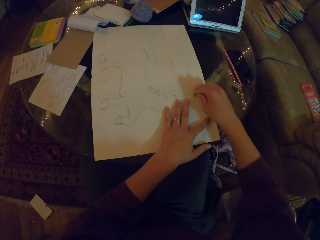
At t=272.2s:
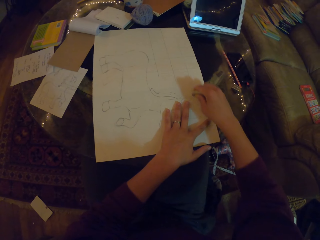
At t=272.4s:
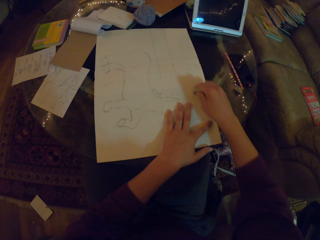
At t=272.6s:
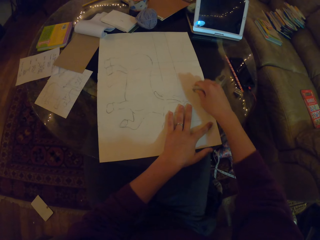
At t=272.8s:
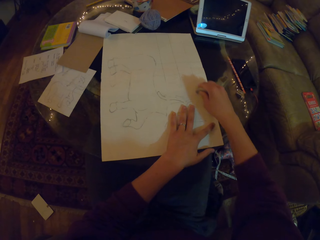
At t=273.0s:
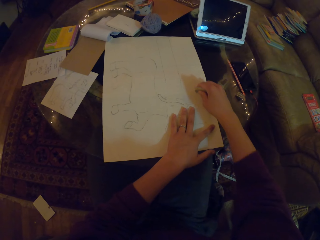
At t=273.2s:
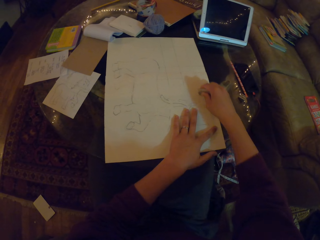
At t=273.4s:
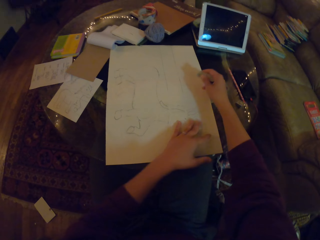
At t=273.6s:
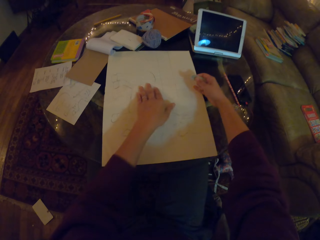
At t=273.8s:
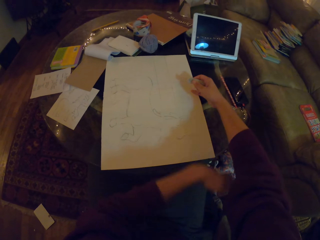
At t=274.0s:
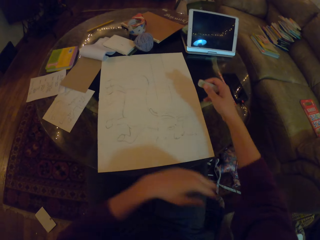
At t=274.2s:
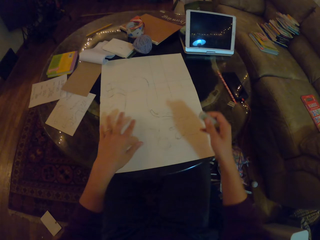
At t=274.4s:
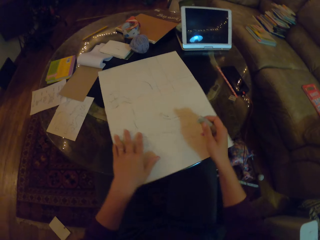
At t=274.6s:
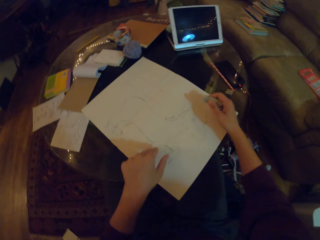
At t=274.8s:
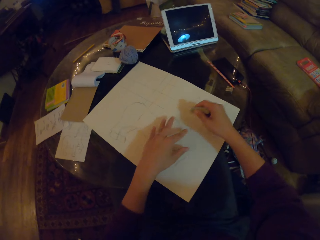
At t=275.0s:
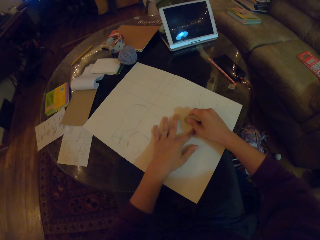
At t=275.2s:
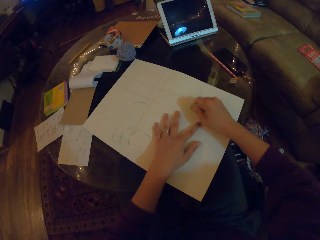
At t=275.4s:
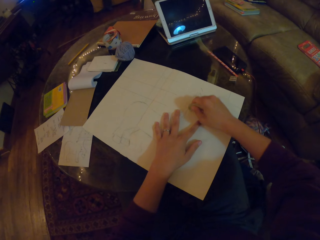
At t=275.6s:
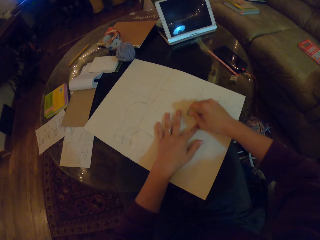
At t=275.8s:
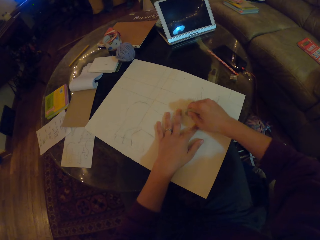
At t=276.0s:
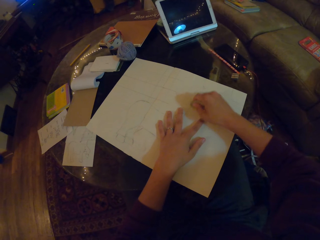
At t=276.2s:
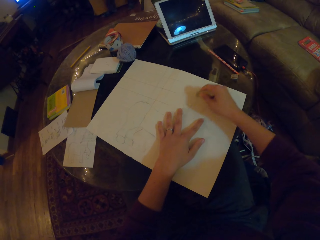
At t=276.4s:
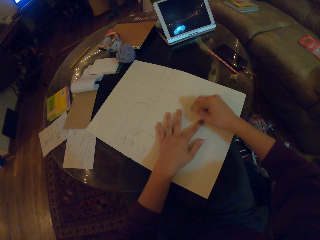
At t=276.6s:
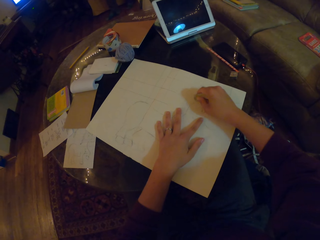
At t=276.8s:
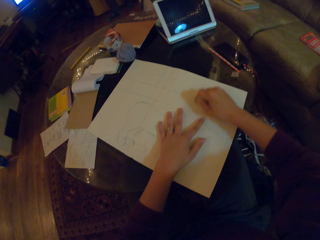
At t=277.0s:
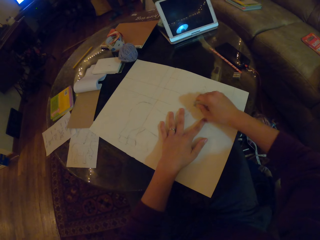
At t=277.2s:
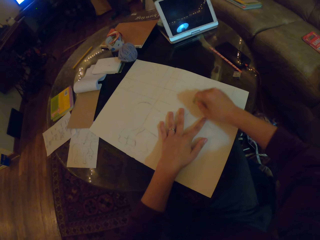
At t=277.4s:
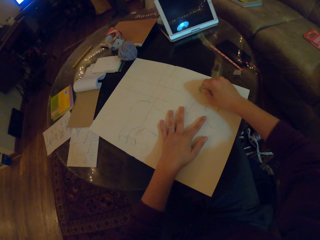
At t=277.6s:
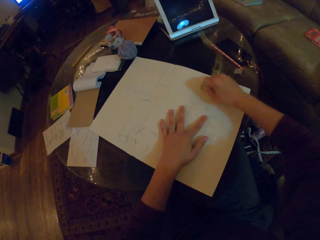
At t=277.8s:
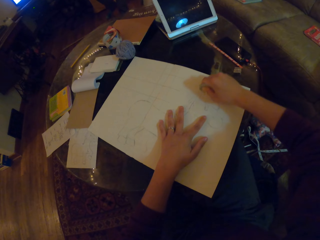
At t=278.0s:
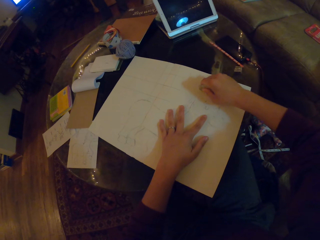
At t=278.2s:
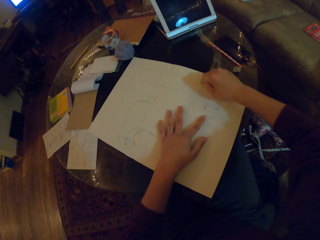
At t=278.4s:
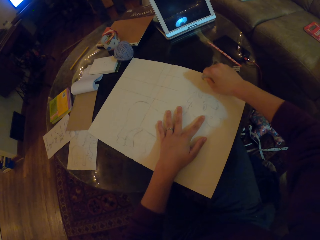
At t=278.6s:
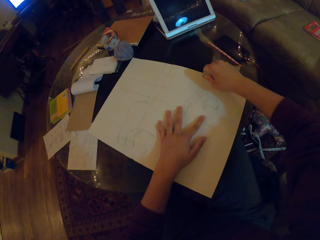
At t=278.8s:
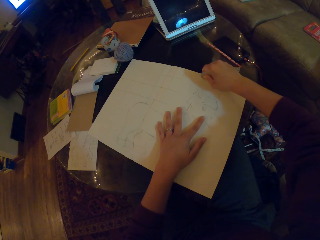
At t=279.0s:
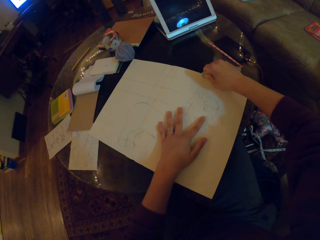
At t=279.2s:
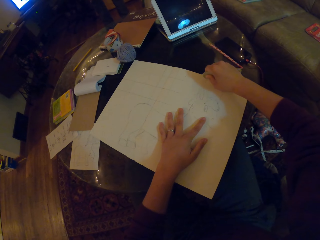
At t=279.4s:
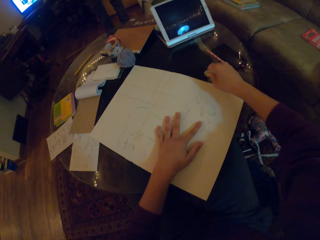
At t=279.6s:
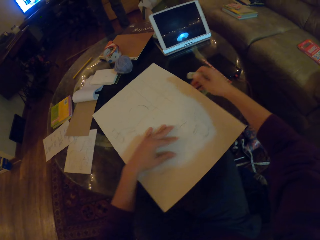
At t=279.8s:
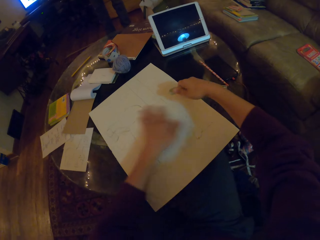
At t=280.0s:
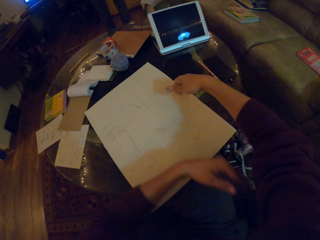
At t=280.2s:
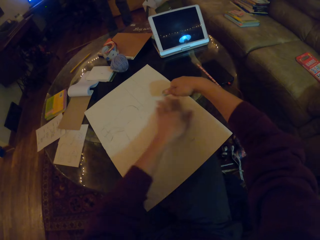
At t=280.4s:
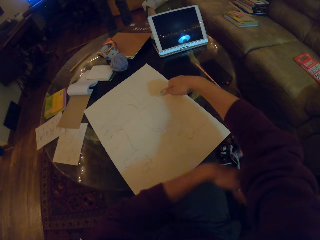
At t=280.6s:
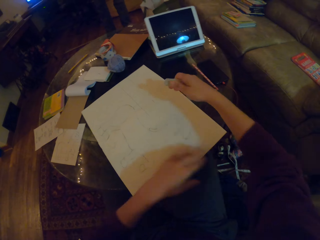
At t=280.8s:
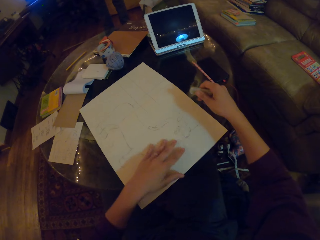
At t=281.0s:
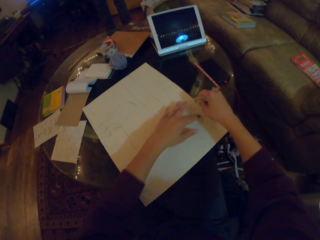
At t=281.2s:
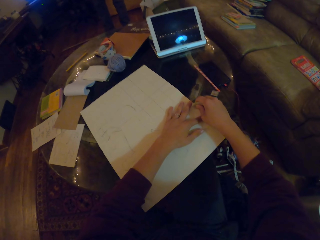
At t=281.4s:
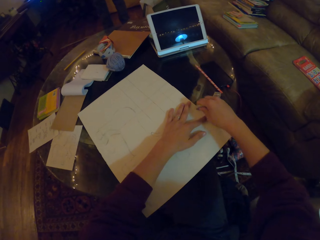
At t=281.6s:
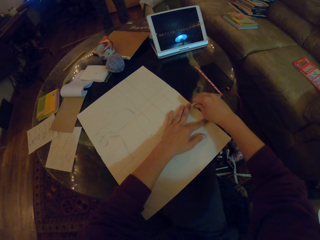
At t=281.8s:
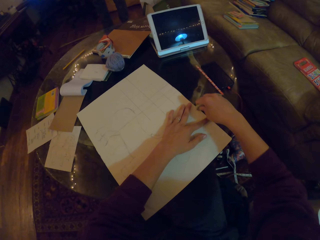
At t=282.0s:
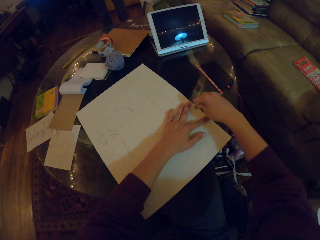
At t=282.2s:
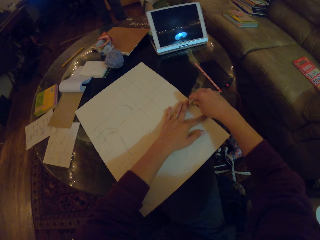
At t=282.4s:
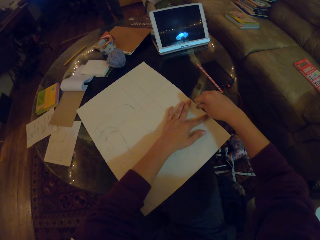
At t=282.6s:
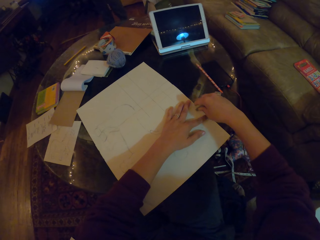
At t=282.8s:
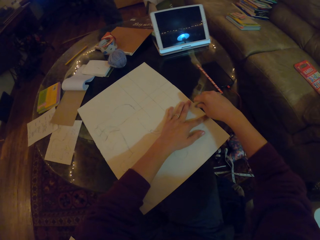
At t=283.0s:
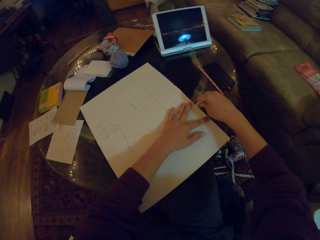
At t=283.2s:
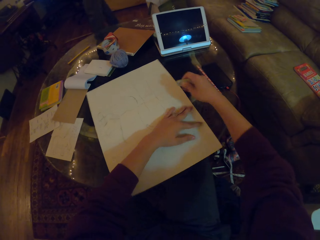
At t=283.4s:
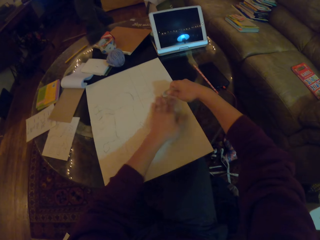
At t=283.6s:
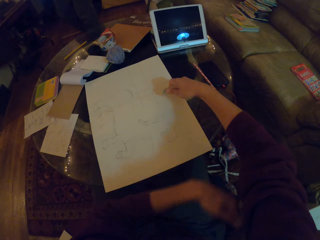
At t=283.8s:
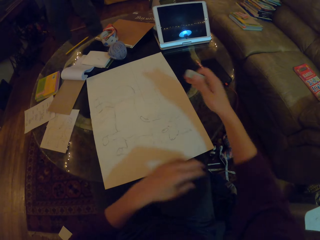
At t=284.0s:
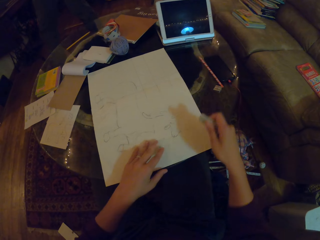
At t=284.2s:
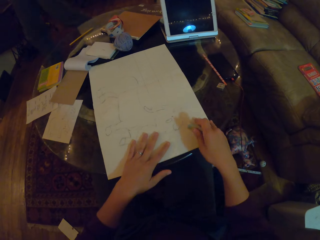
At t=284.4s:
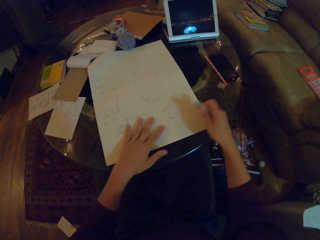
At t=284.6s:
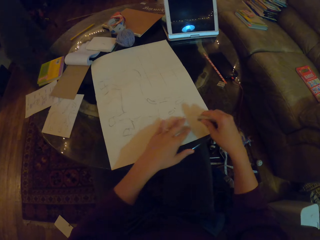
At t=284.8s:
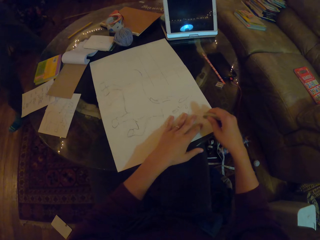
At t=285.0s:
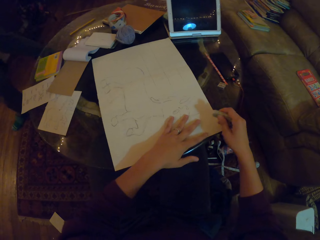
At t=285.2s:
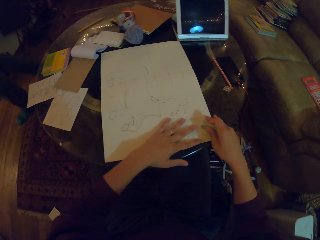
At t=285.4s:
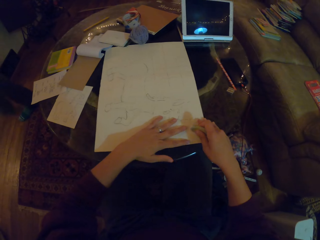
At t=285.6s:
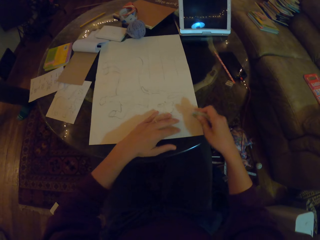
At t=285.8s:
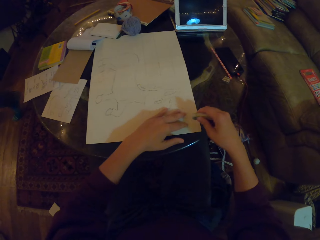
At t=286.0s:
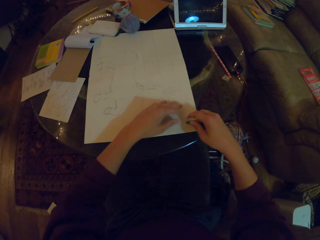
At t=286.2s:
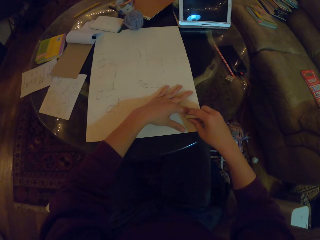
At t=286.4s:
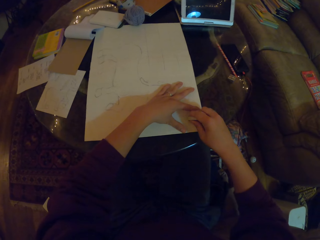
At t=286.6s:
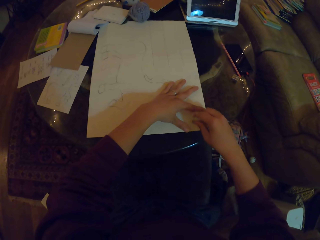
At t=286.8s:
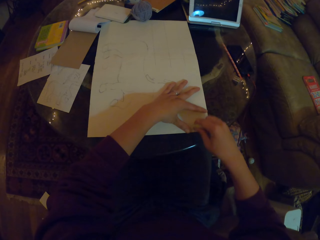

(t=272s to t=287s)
The camera wearer rotates the book. They rub the drawing. They wipe the rubber dirt. They rub the drawing. They wipe the rubber dirt. They move the paper.

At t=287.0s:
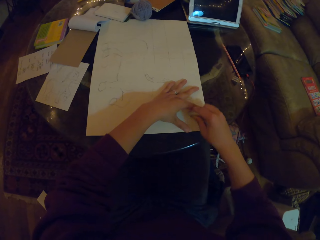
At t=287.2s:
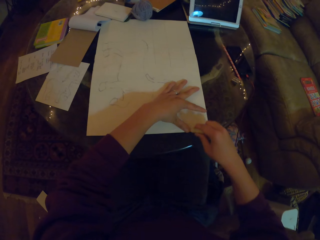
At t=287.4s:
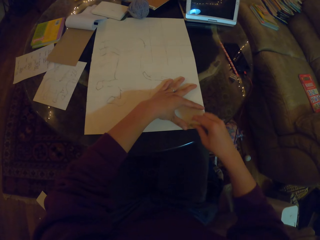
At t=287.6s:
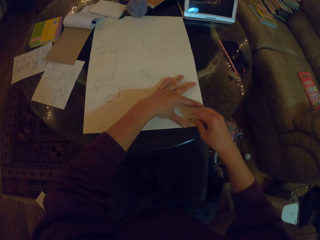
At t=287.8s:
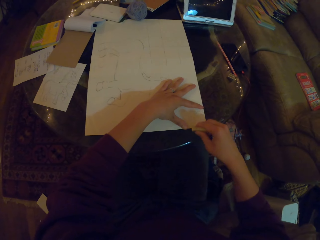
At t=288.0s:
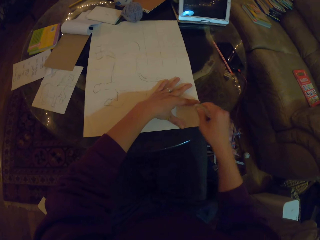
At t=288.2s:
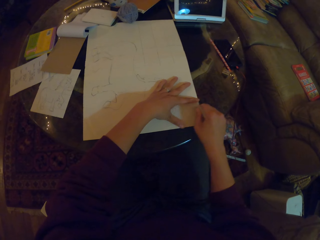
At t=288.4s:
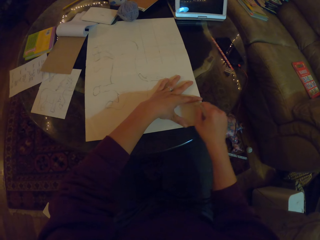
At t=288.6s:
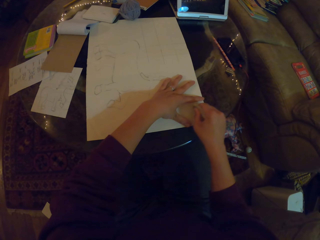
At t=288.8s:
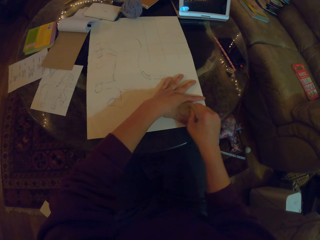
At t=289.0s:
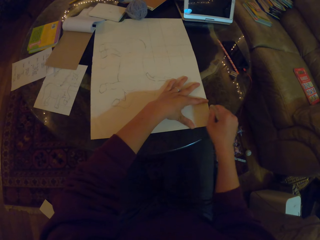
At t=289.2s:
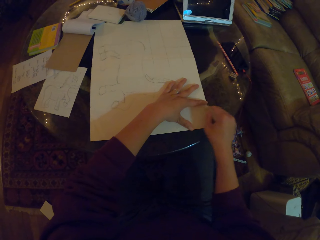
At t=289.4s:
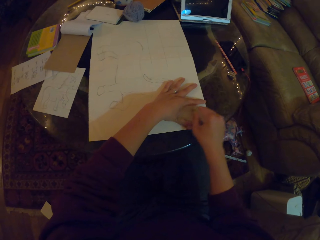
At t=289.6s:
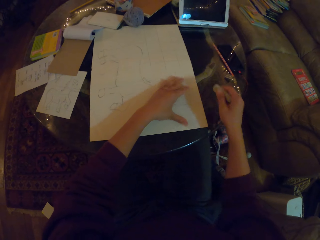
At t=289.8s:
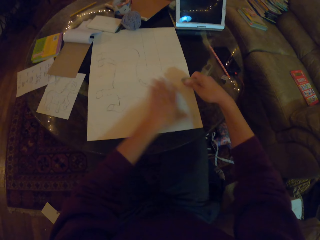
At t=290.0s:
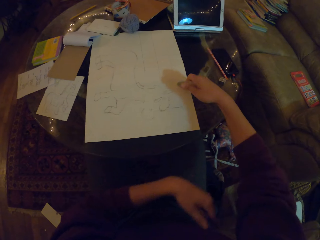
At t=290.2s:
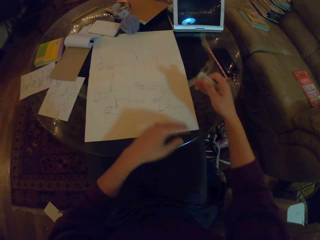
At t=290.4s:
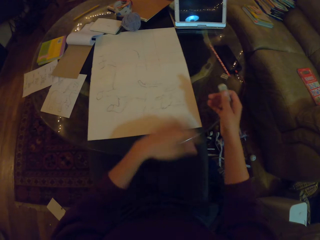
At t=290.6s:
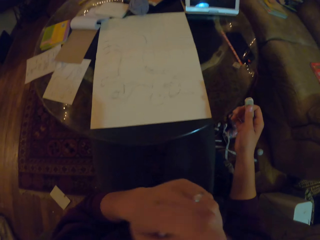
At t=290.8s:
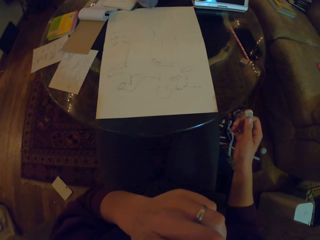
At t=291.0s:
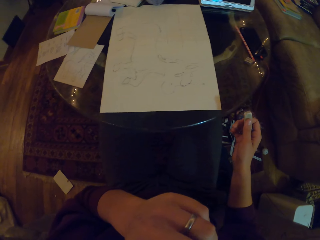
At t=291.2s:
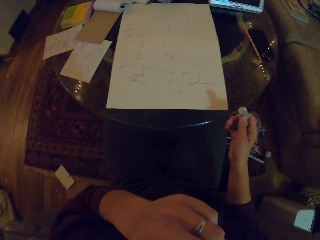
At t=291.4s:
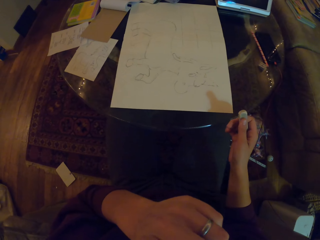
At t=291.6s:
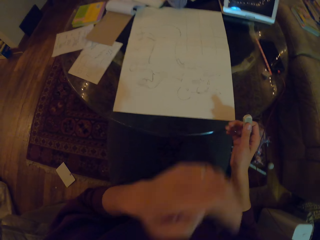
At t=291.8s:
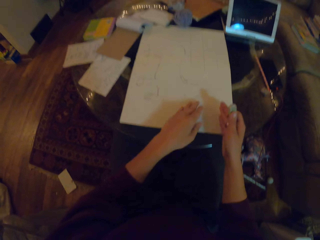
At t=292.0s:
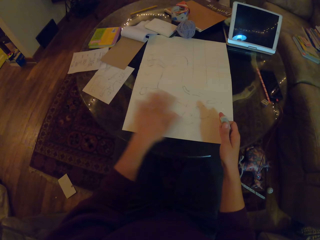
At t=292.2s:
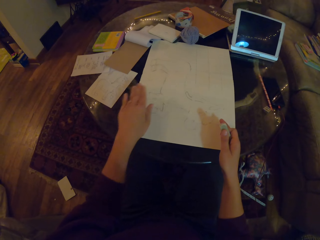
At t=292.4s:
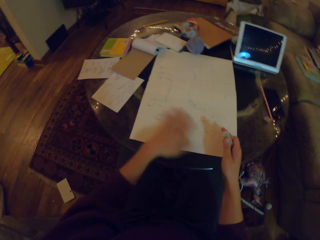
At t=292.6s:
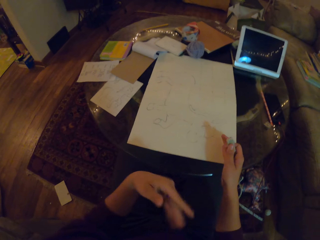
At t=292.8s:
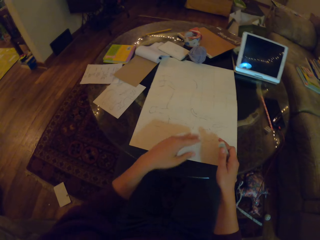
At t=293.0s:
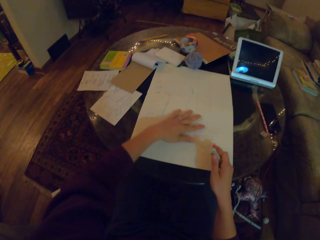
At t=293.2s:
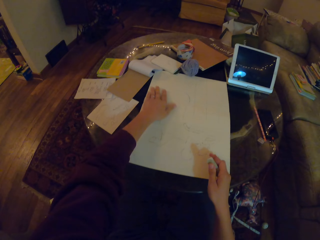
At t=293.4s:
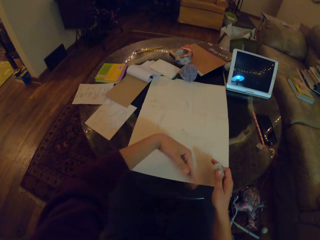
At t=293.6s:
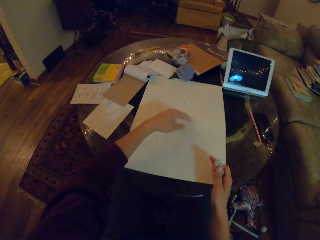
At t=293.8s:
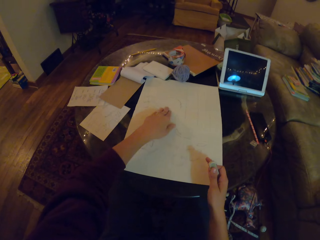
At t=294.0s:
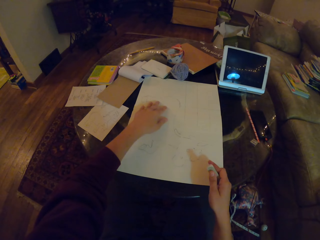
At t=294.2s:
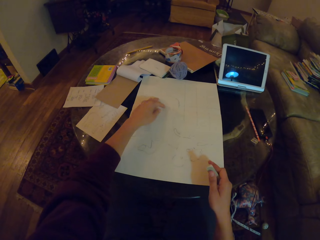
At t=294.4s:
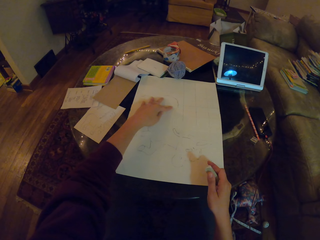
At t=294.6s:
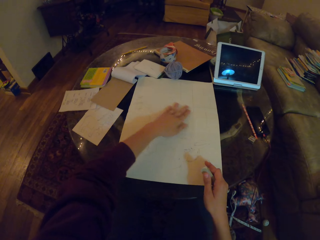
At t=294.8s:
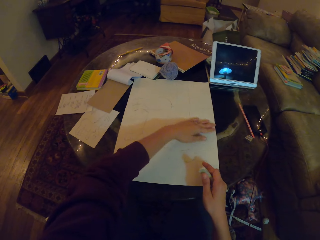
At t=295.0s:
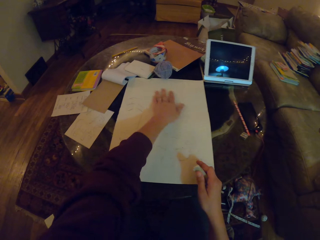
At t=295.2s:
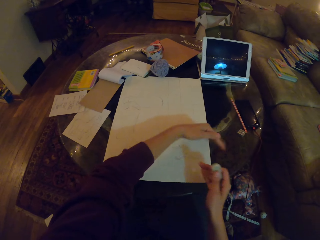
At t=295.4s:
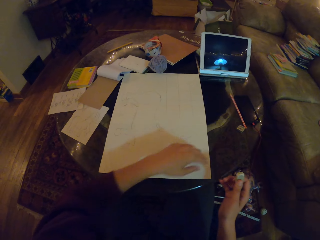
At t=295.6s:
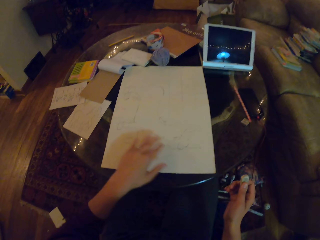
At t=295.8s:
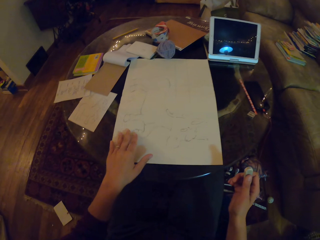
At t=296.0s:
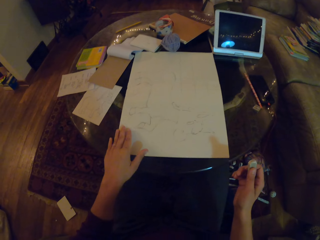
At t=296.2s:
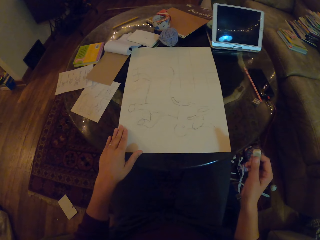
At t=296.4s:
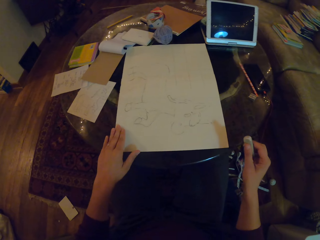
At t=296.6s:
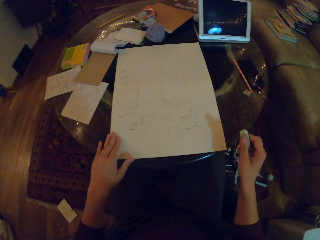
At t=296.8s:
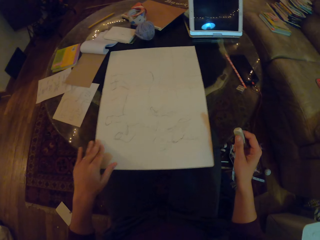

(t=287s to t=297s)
The camera wearer touches their nose. They rub the drawing.
